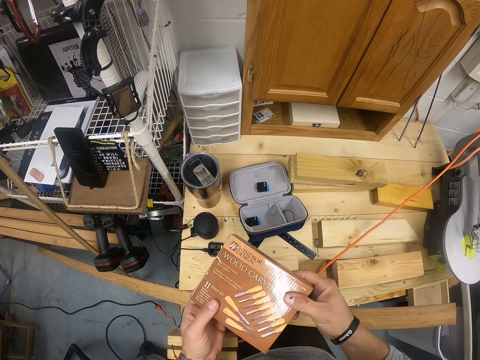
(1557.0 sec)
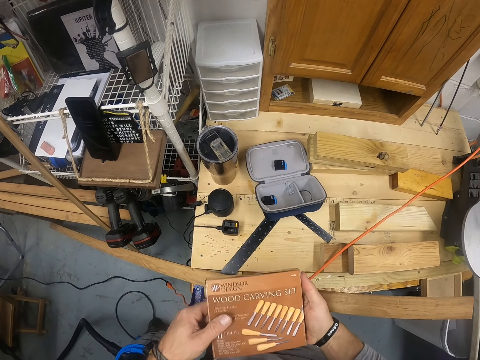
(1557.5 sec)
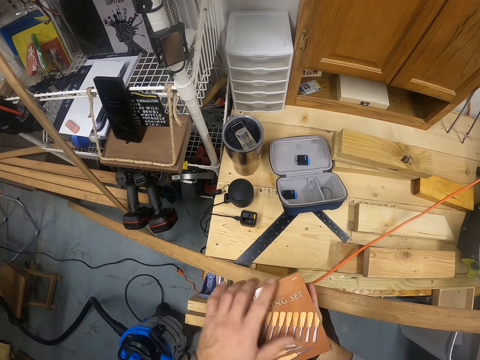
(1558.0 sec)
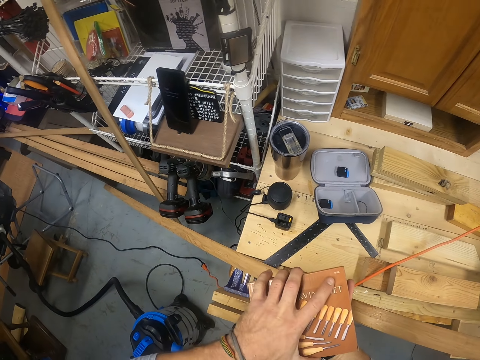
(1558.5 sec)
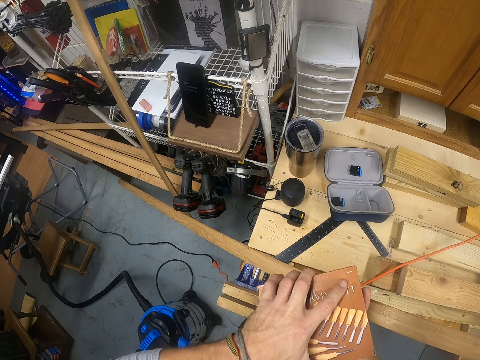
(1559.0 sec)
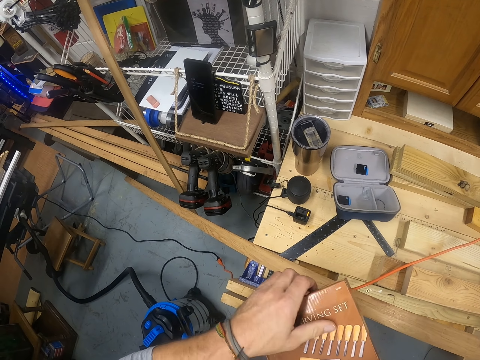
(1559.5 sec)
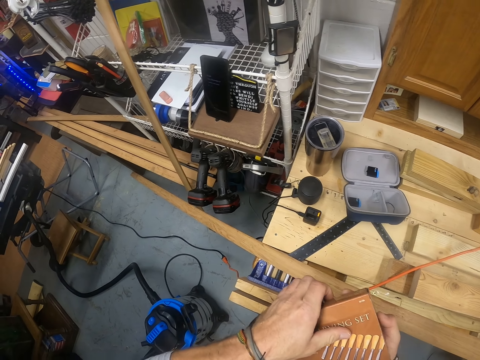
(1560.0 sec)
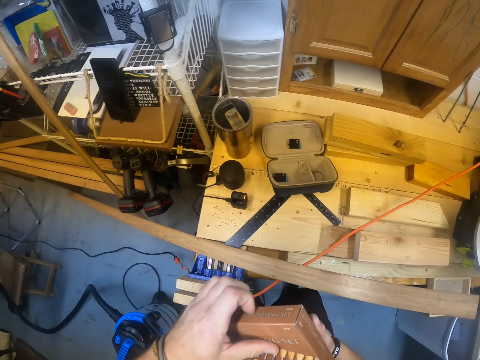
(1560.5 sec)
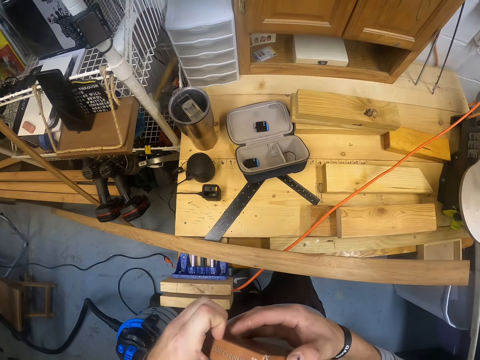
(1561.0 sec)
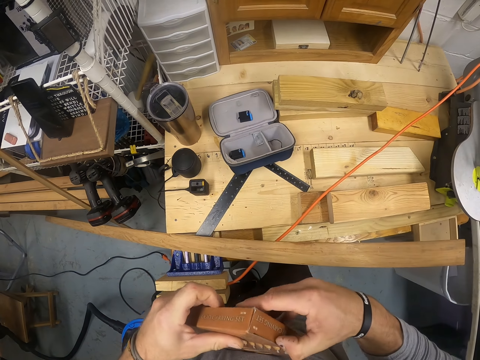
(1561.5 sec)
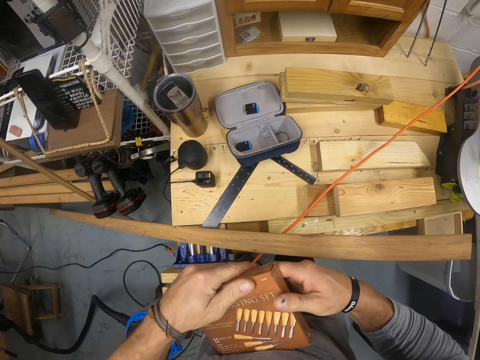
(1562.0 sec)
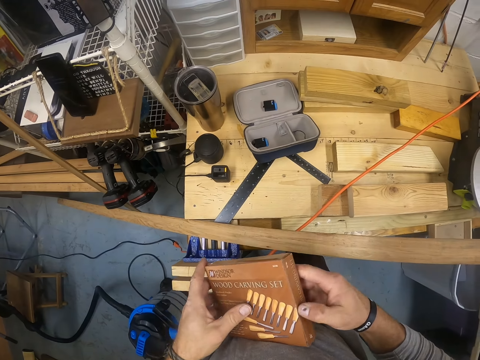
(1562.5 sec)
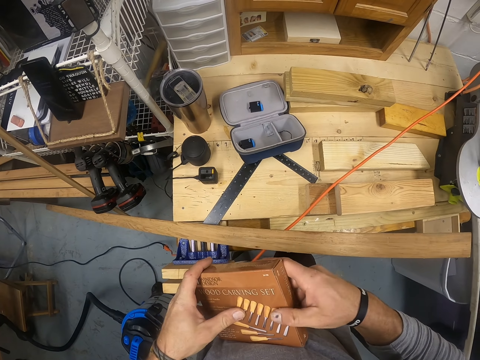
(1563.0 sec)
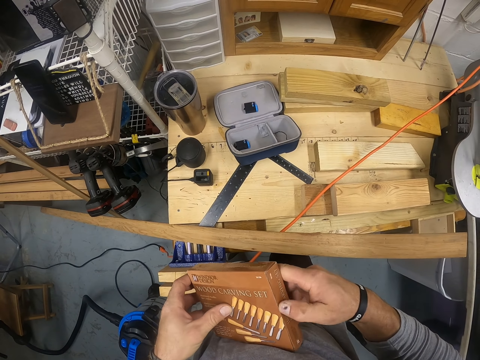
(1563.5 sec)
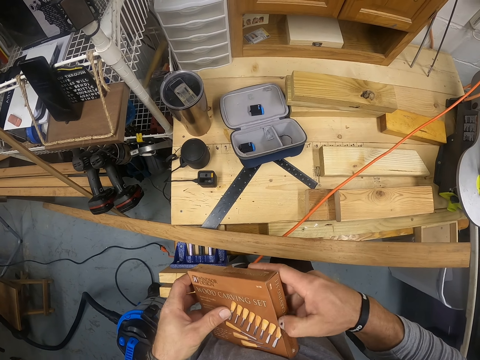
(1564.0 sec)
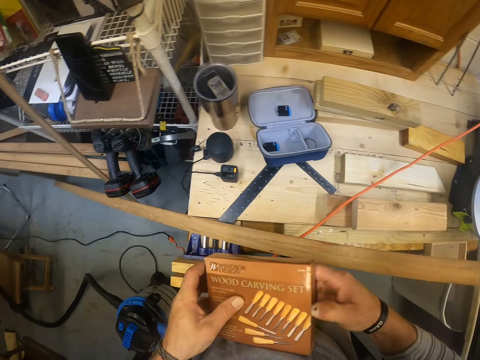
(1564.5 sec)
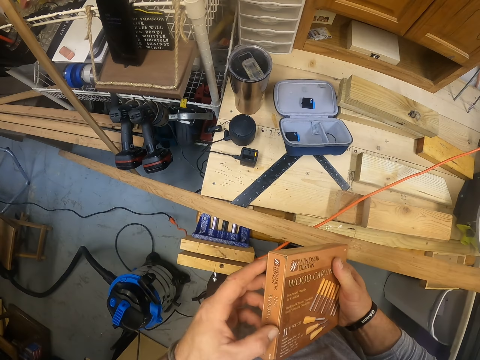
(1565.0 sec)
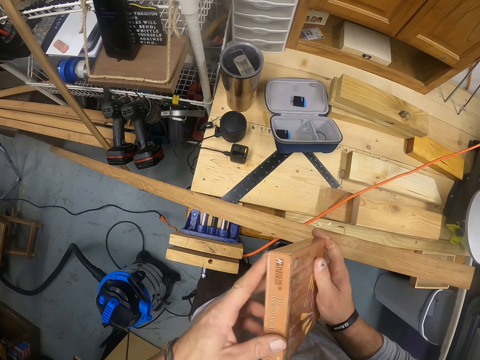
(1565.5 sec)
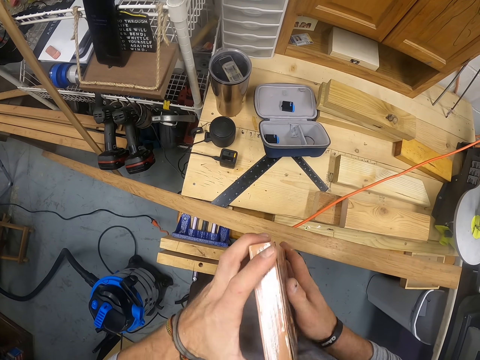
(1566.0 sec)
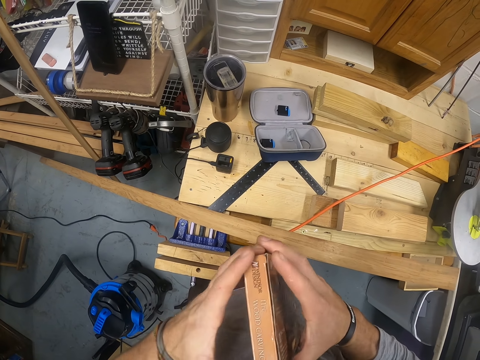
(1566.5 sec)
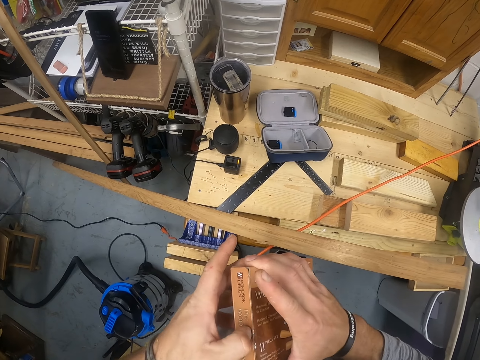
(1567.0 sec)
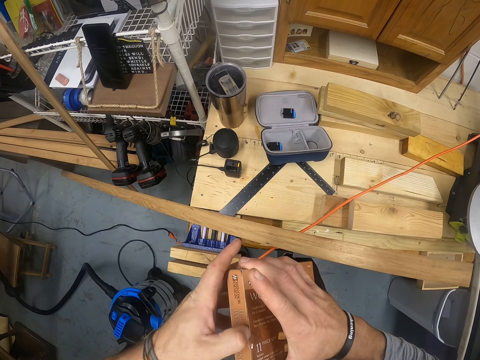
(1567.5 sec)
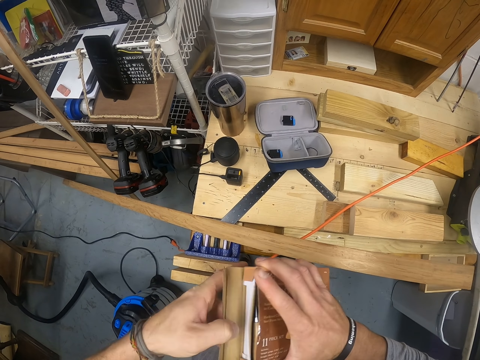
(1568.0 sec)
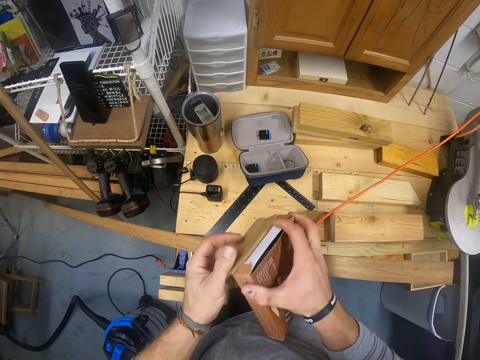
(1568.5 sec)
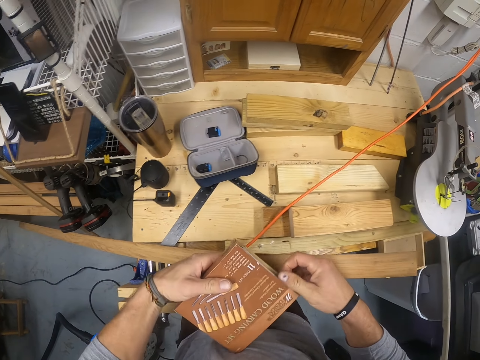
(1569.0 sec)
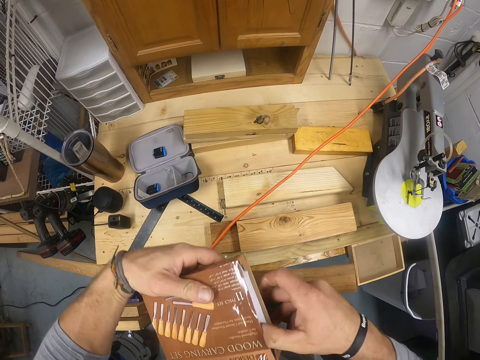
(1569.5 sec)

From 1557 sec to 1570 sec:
The camera wearer holds the pack of wood carving tools with his left hand. He opens the pack of wood carving tools with his left hand.

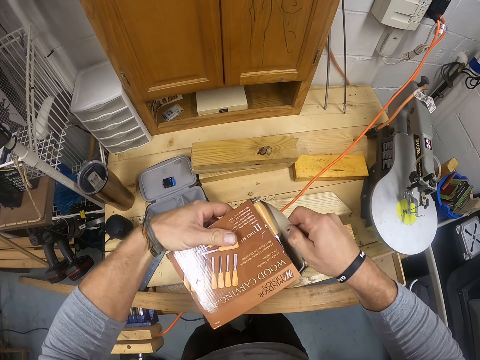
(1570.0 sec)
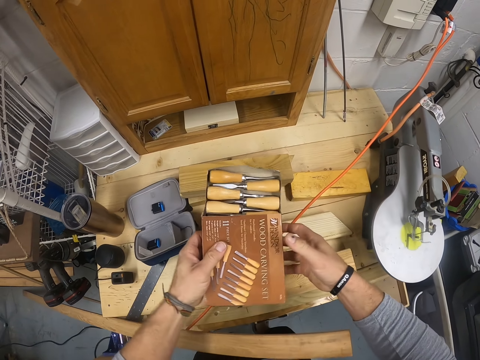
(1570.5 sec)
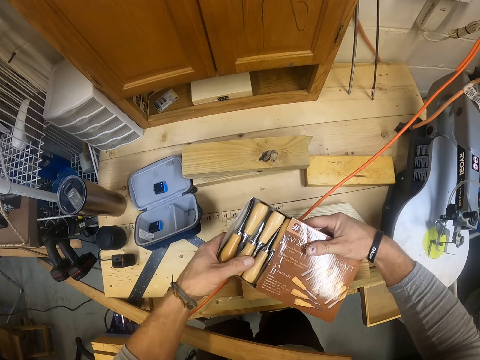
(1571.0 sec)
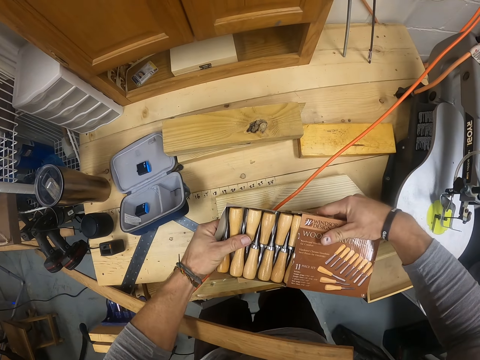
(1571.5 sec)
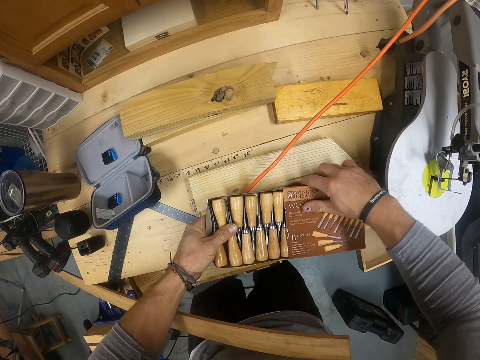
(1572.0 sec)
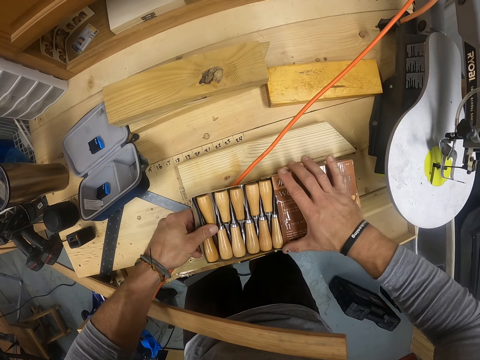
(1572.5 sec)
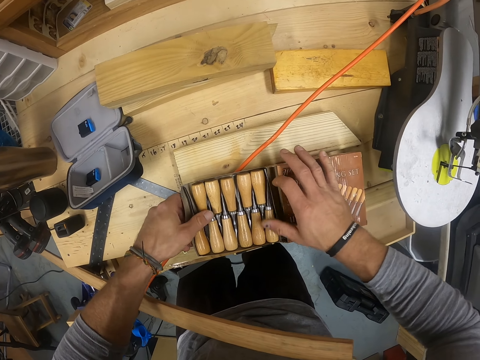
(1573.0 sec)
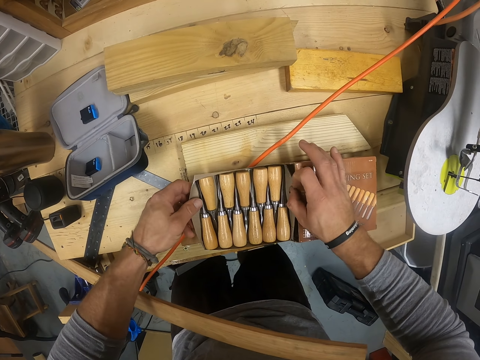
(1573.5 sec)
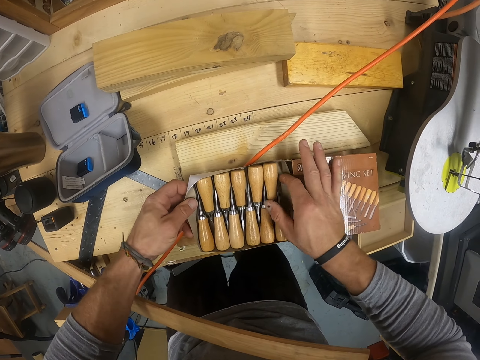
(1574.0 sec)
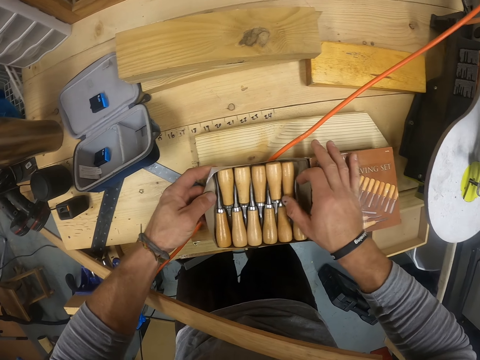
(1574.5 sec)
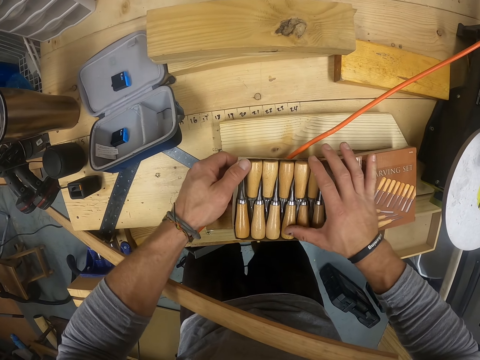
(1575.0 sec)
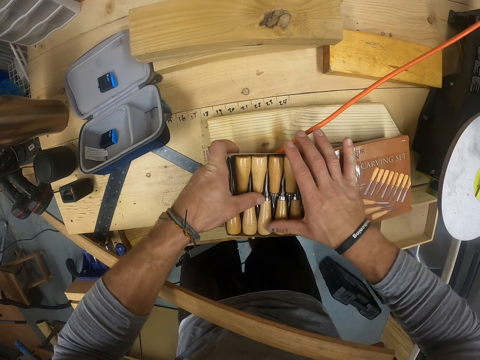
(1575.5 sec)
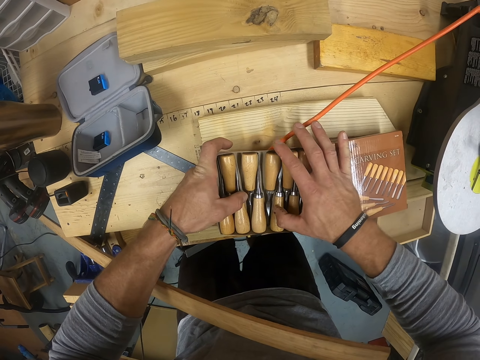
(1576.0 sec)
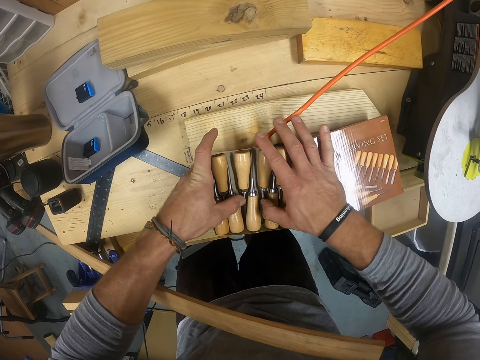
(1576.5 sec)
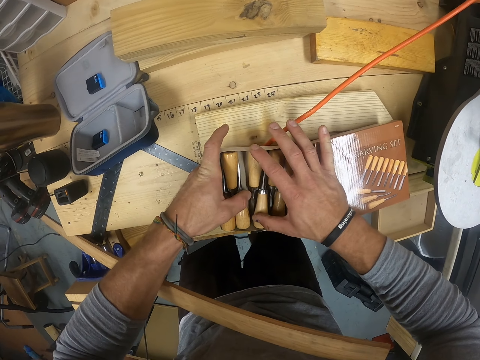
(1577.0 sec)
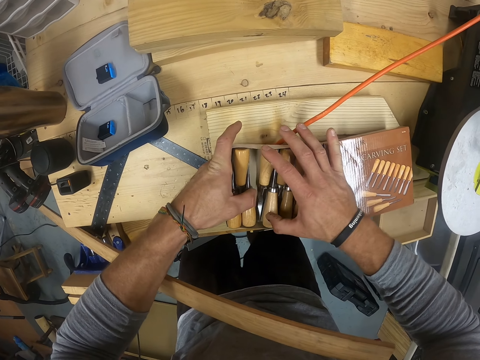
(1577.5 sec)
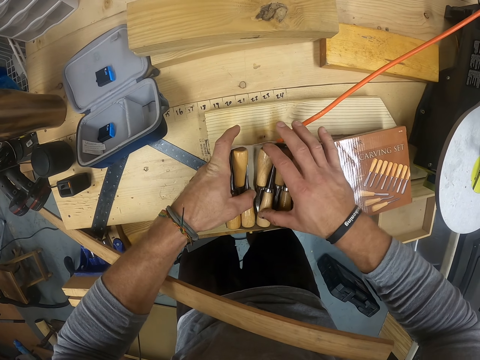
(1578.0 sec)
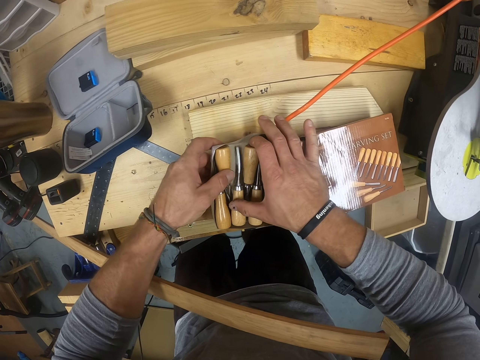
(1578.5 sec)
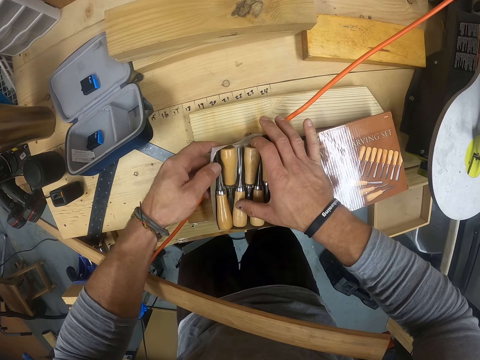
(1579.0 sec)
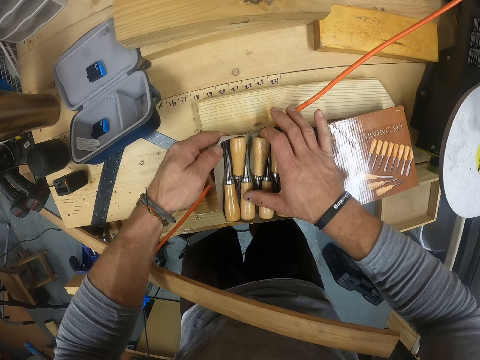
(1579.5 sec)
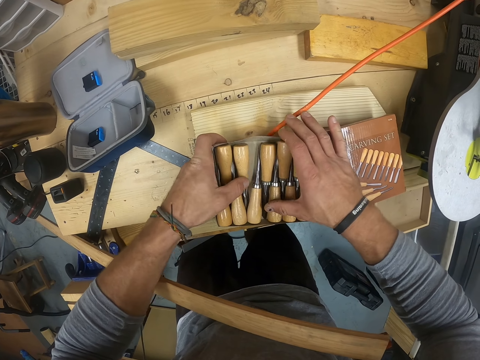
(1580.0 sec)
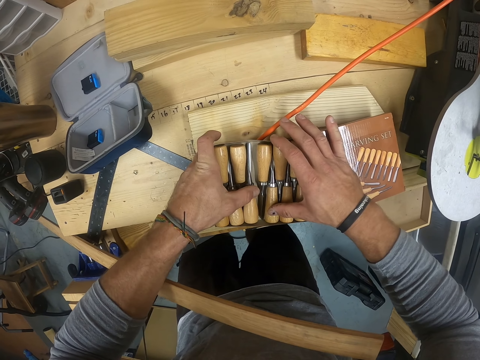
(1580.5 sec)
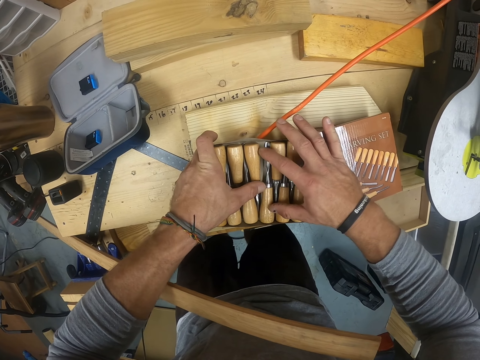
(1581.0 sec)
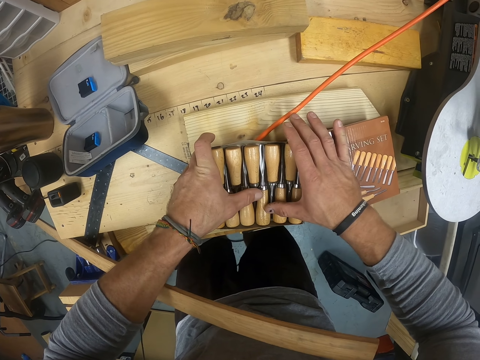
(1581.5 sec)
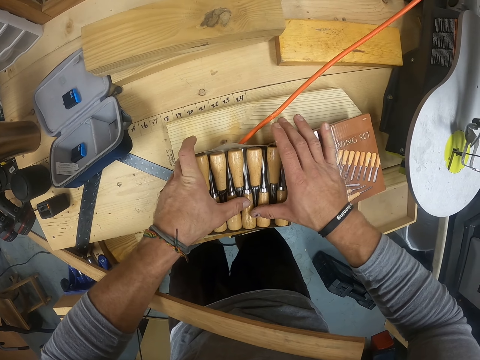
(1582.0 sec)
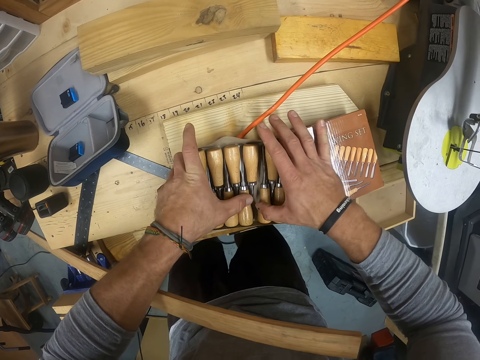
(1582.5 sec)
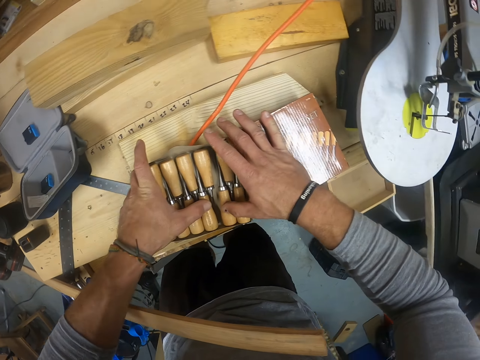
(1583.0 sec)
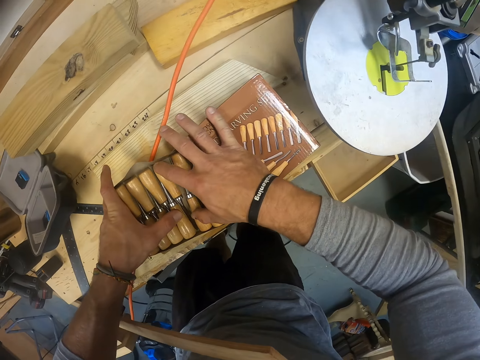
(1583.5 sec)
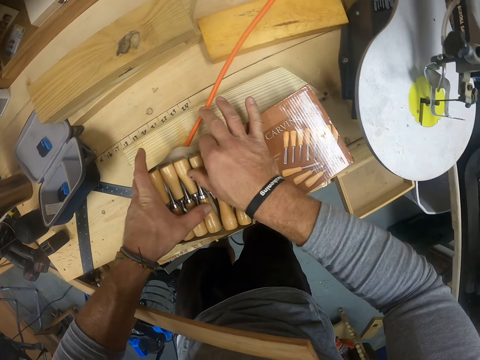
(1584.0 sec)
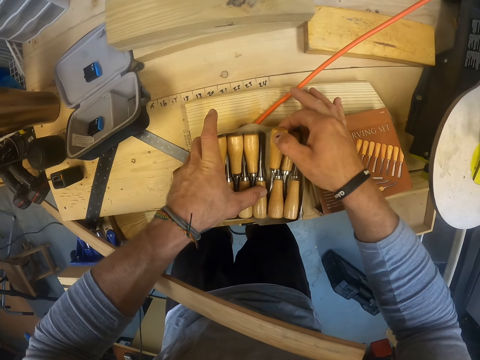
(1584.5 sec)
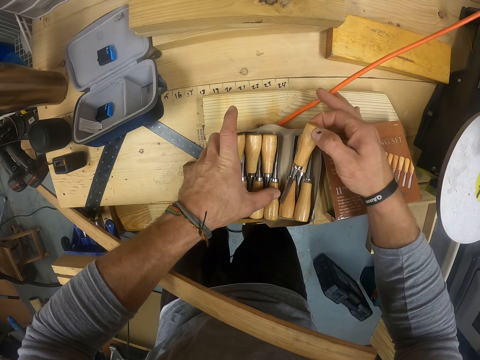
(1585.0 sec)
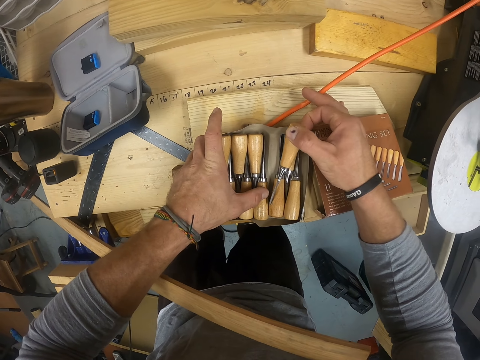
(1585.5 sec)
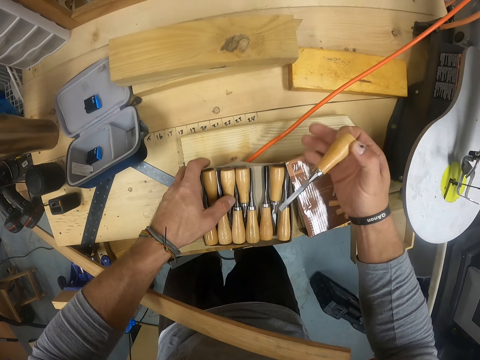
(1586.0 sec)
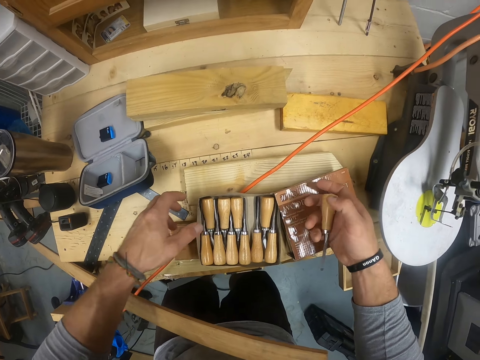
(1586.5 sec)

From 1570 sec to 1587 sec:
The camera wearer brings out the set of wood carving tools with his right hand. He flips the pack of wood carving tools in his hands. He brings out the set of wood carving tools with his left hand. He places the pack of wood carving tools on the table with his hands. He checks through the set of wood carving tools with his right hand. He picks a chisel from the set of wood carving tools in the pack with his right hand. He analyses the wood carving tools.
